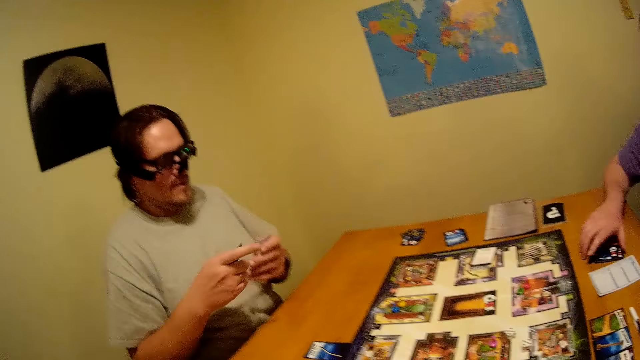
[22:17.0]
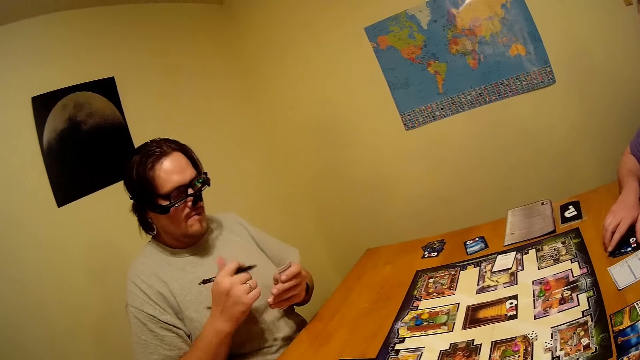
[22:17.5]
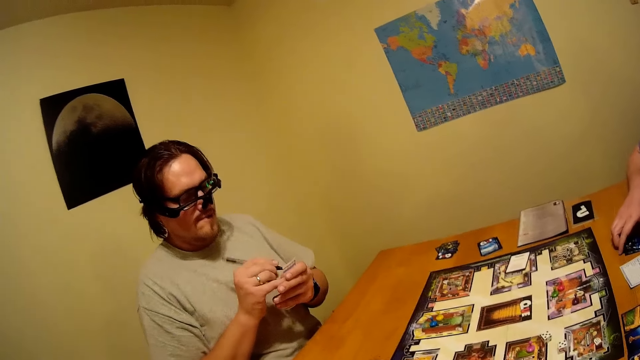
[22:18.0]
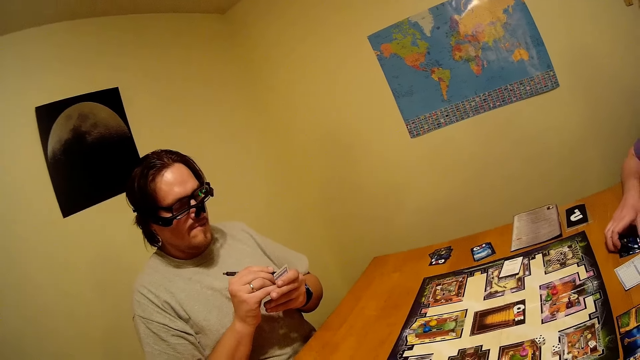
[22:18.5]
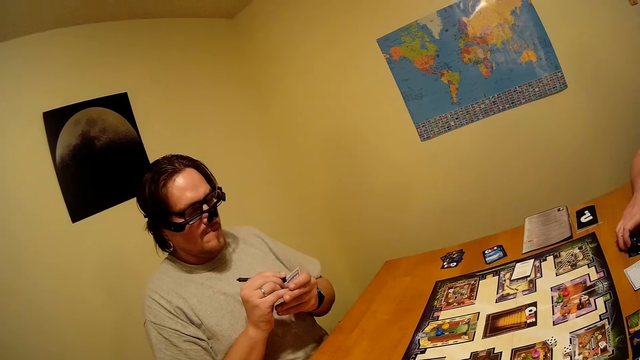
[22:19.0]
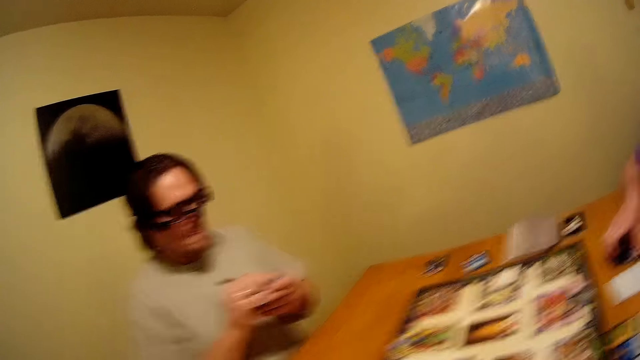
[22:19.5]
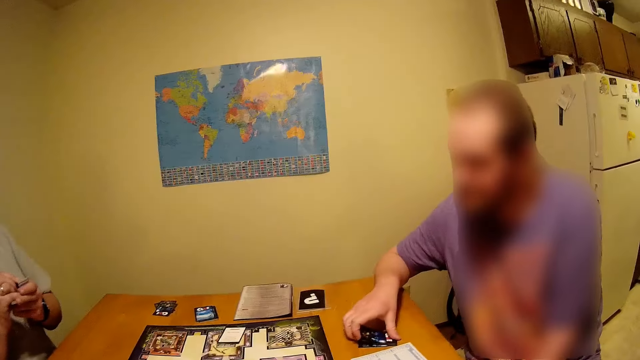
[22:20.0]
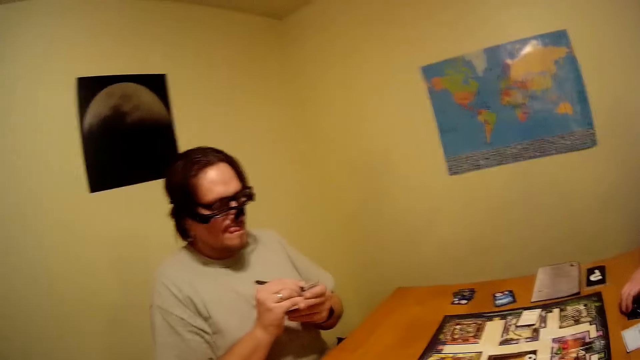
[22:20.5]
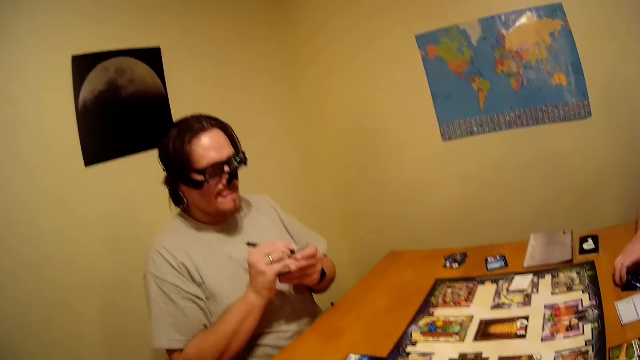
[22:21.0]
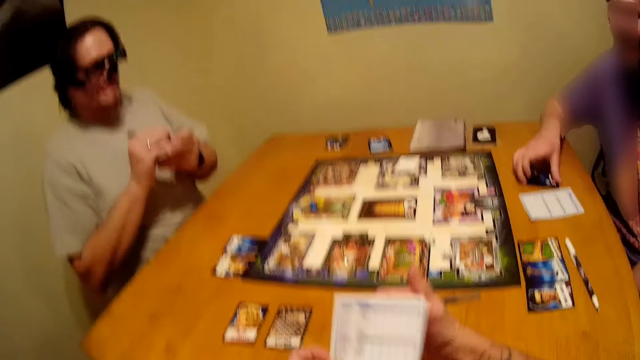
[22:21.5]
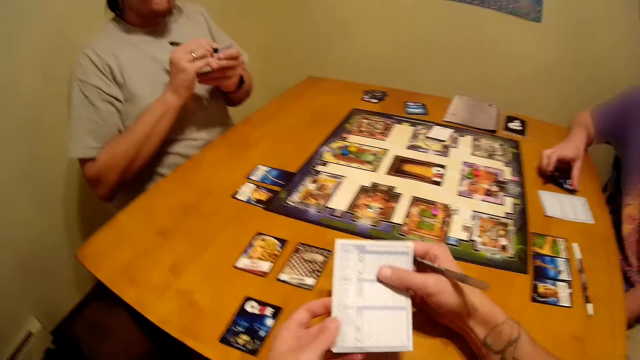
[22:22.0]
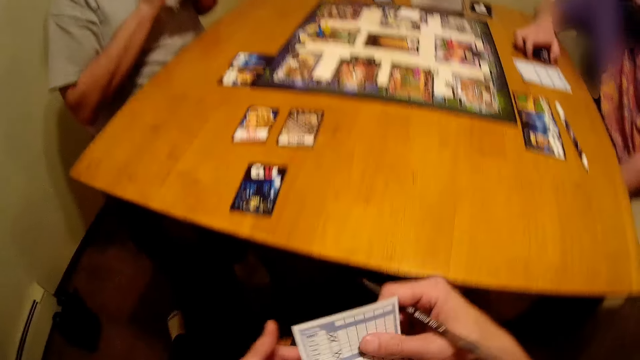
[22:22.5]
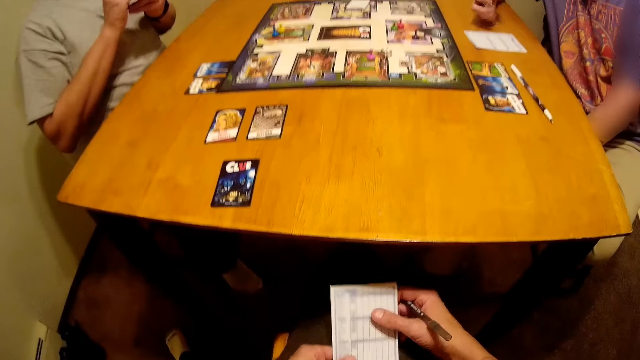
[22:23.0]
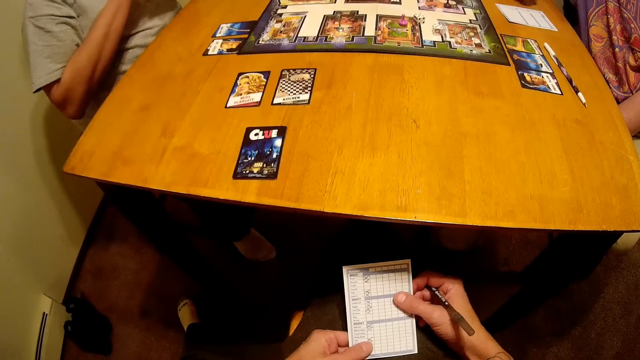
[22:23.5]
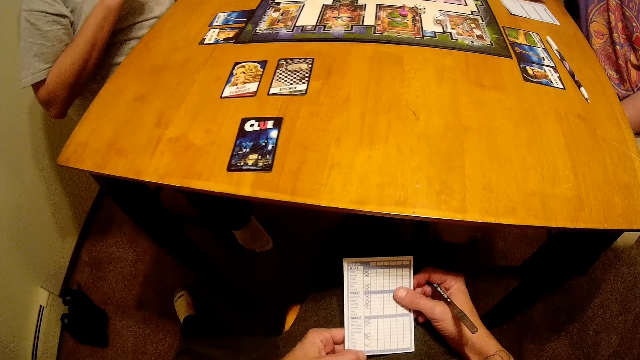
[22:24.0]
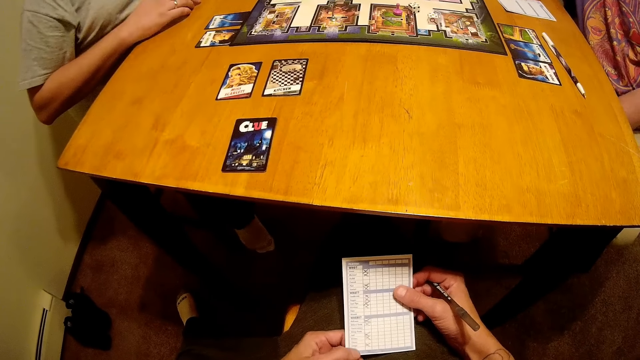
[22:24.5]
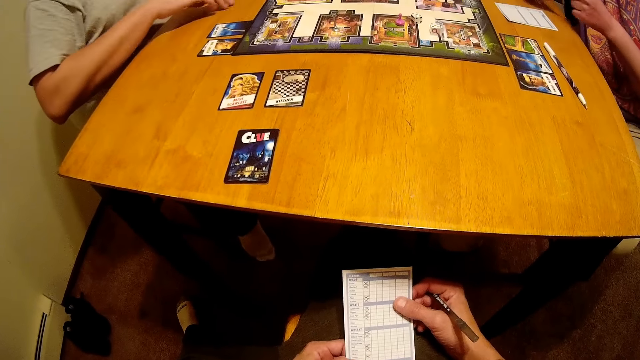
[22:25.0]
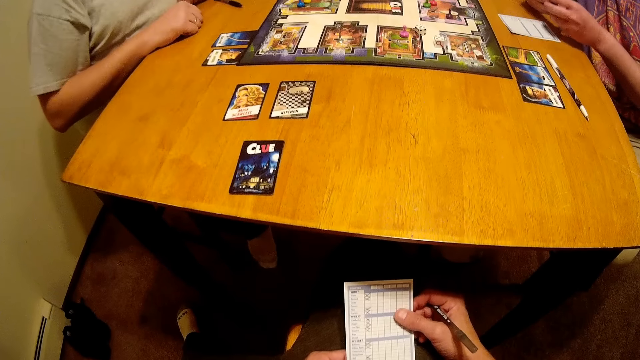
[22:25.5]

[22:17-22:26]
A person writes on the score card with a pen.

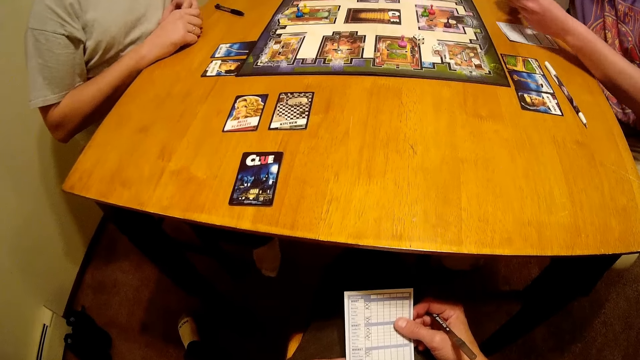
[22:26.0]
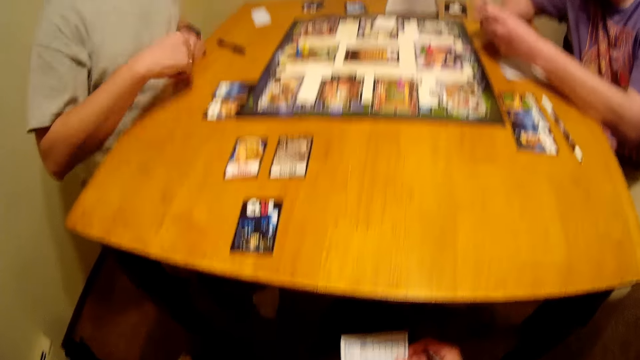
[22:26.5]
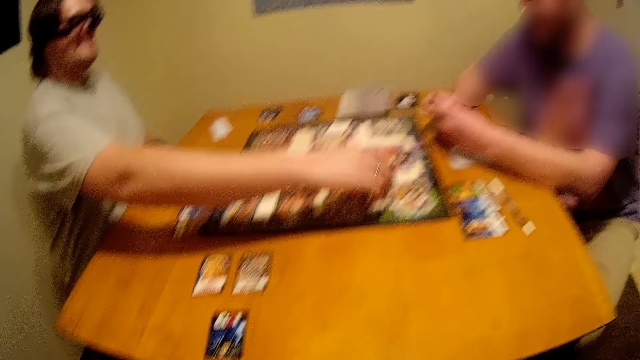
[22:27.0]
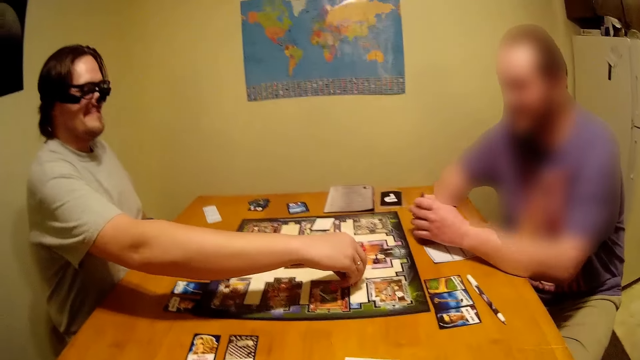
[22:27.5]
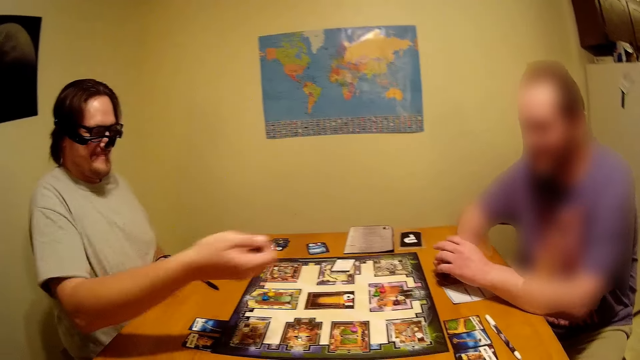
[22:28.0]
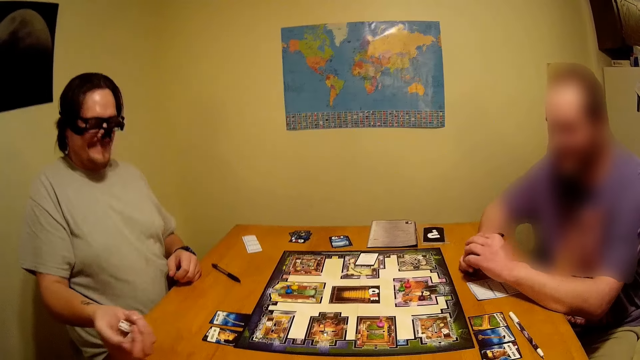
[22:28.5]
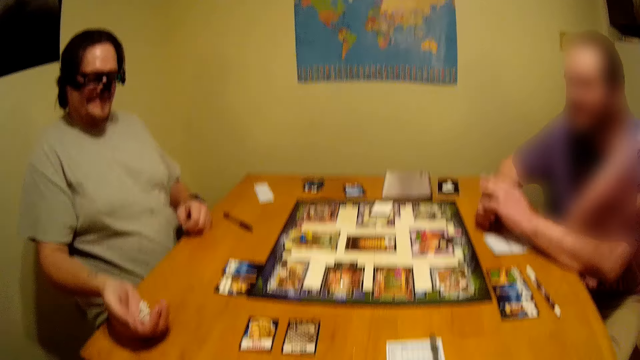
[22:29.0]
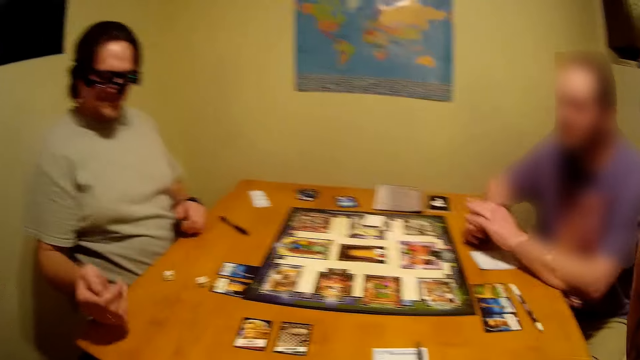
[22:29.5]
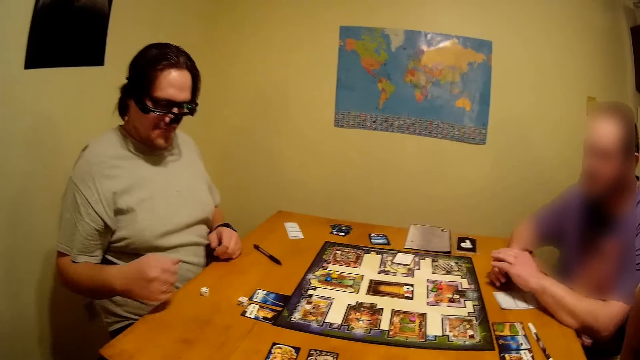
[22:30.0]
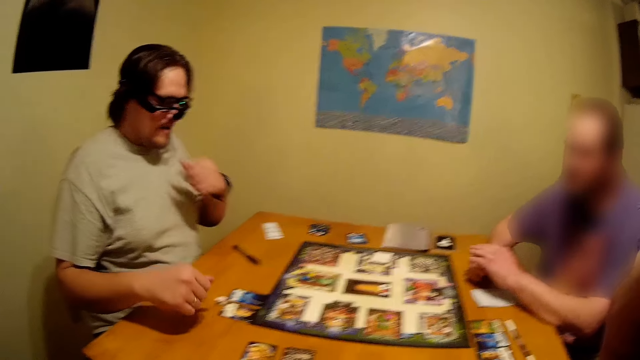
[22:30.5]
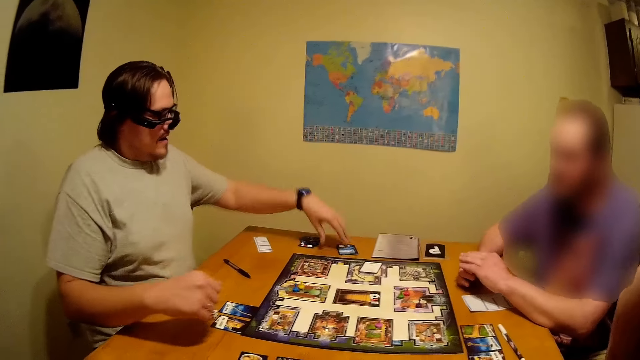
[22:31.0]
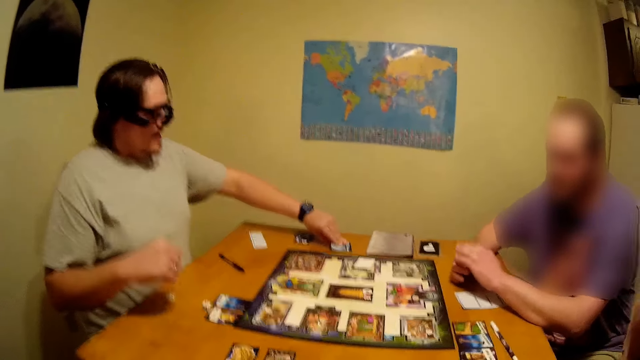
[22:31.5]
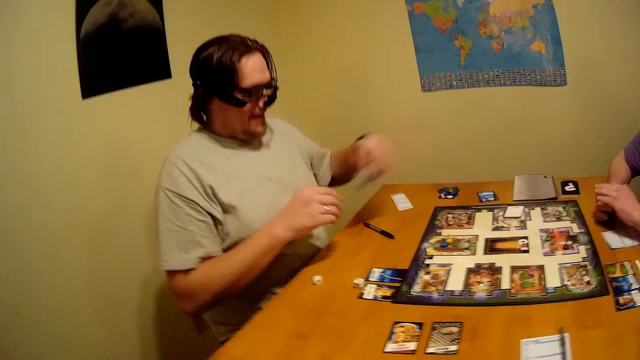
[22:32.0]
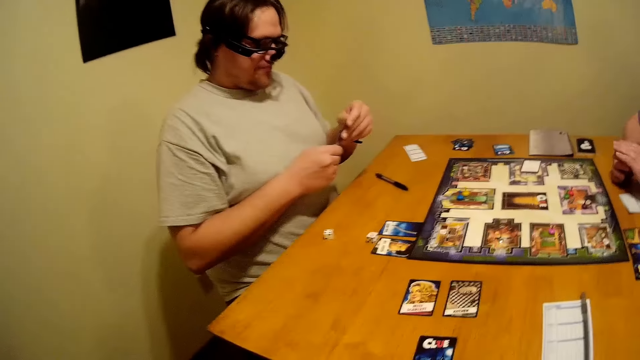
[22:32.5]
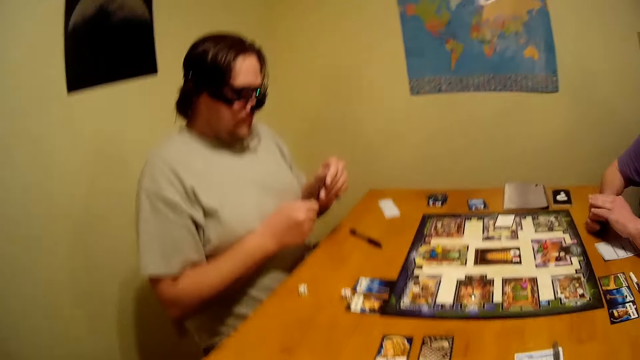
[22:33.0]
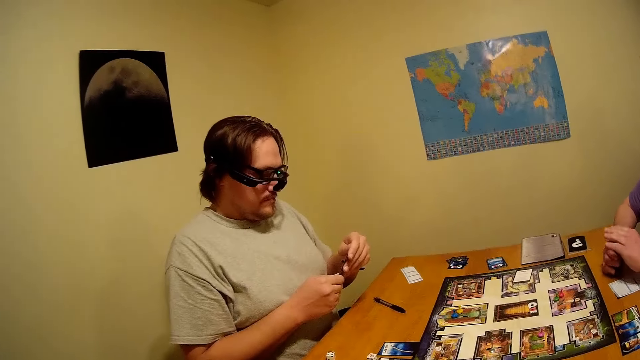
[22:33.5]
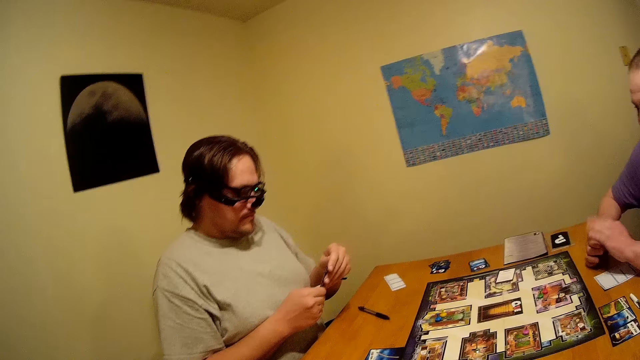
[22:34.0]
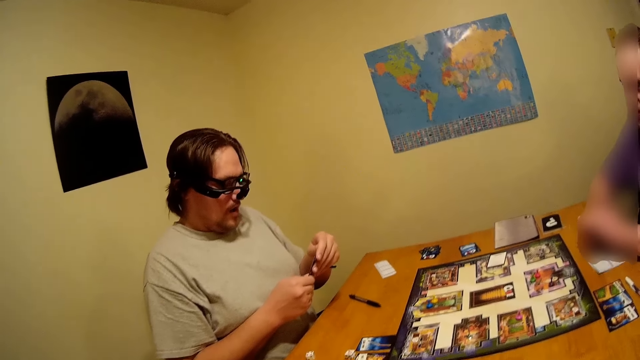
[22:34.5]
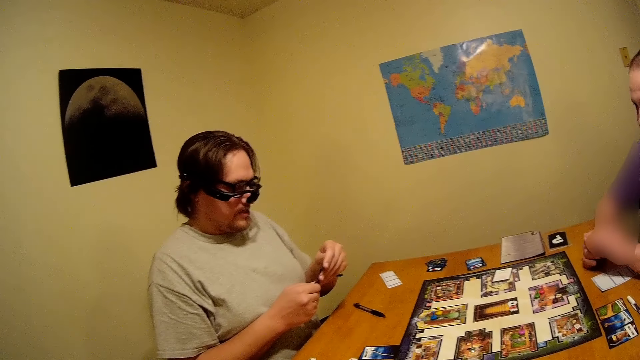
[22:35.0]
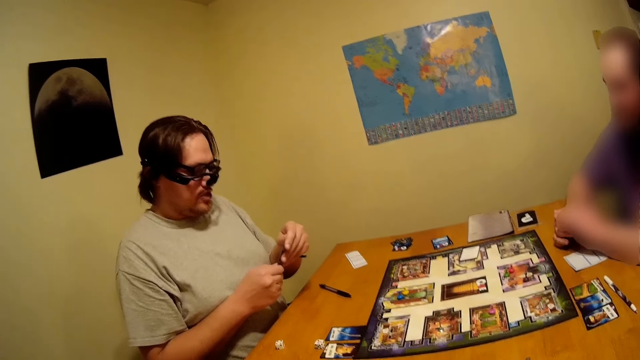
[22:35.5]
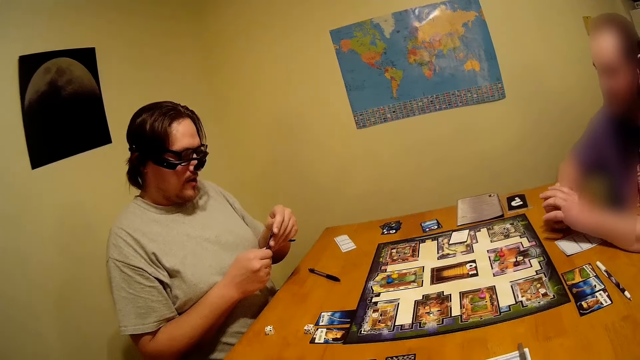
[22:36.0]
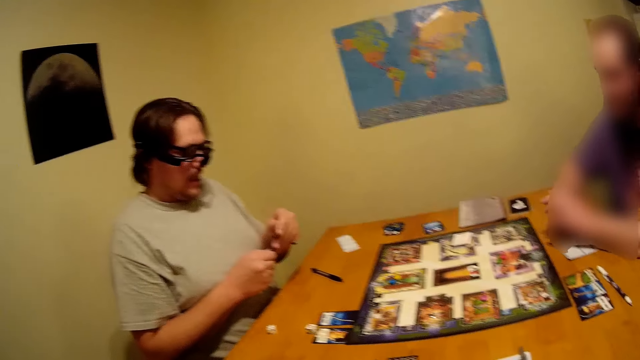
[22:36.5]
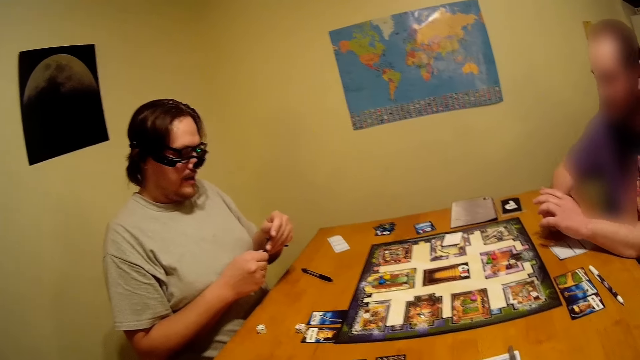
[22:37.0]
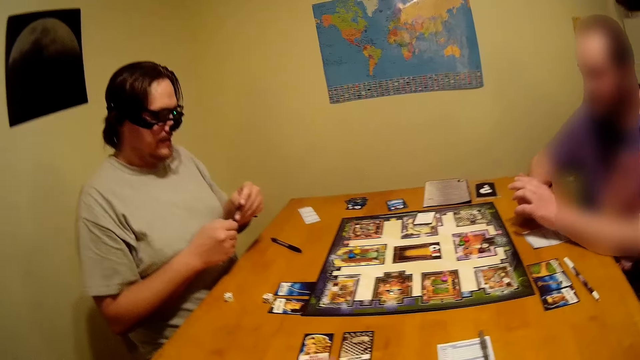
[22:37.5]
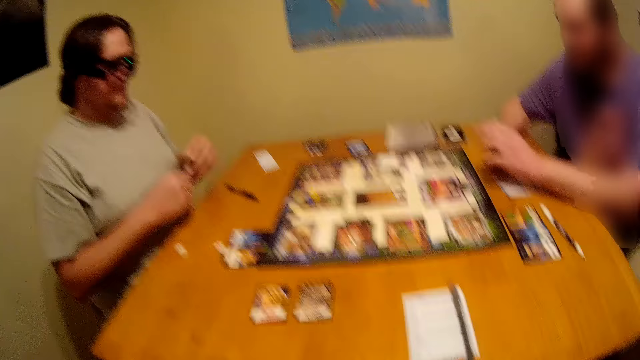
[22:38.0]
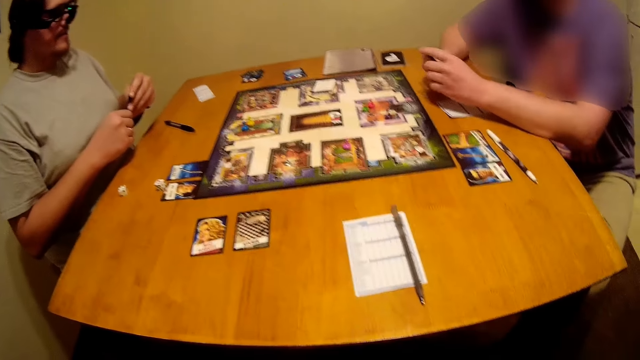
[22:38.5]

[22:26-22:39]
A person picks up dice on the game board. The person rolls the dice on the table. The person picks up a card on the table.
